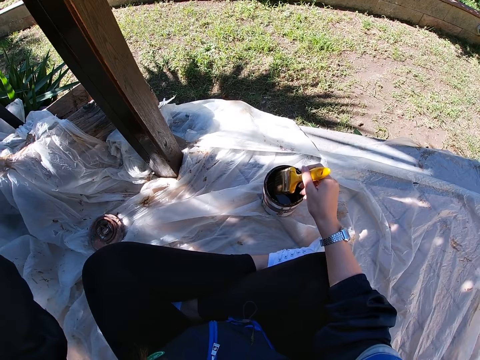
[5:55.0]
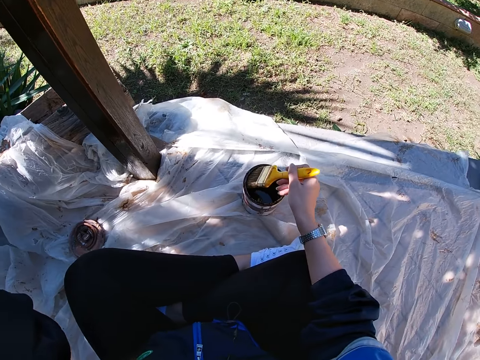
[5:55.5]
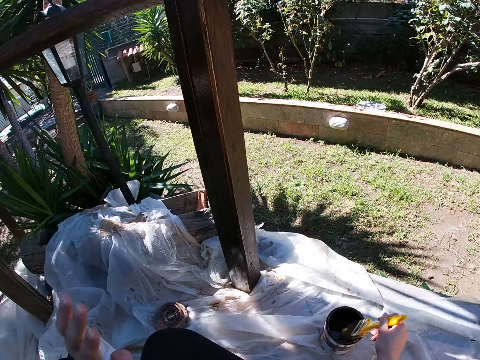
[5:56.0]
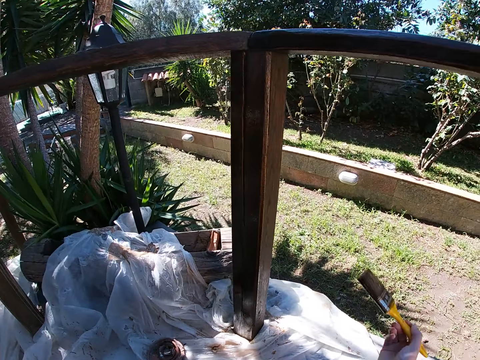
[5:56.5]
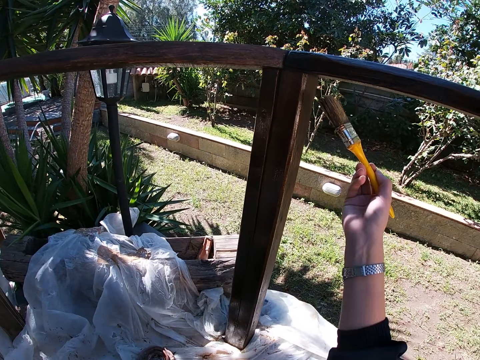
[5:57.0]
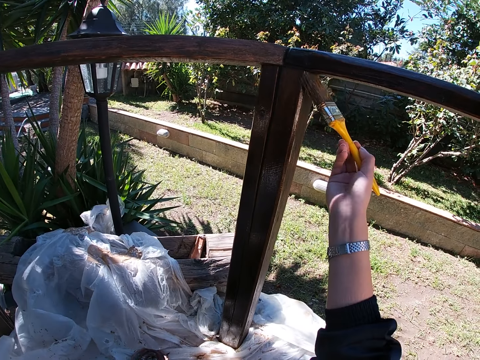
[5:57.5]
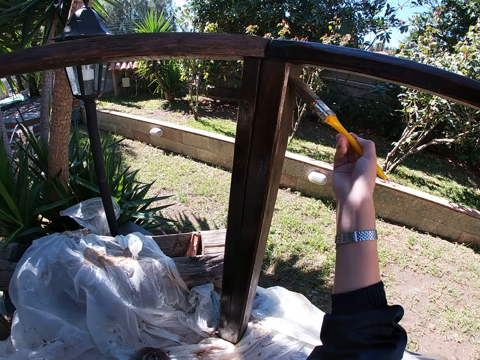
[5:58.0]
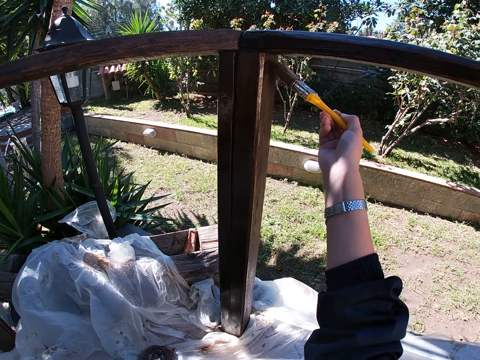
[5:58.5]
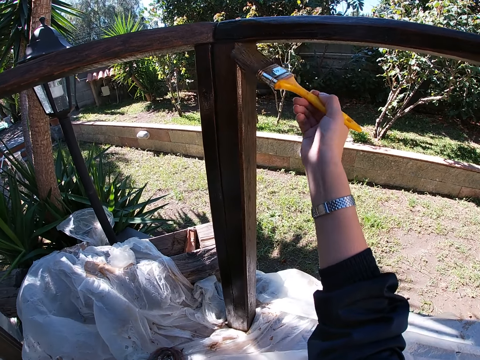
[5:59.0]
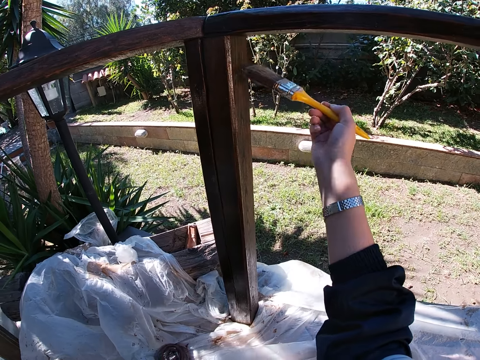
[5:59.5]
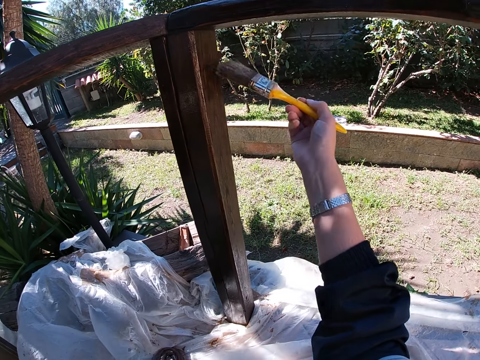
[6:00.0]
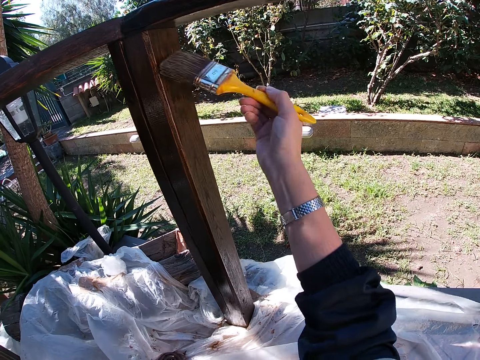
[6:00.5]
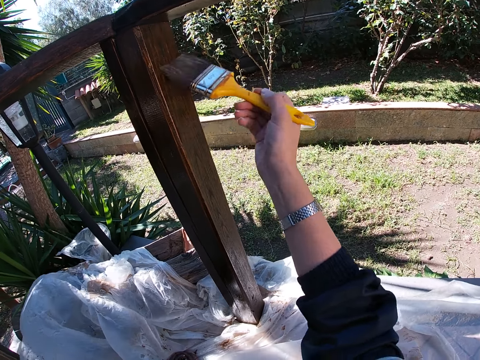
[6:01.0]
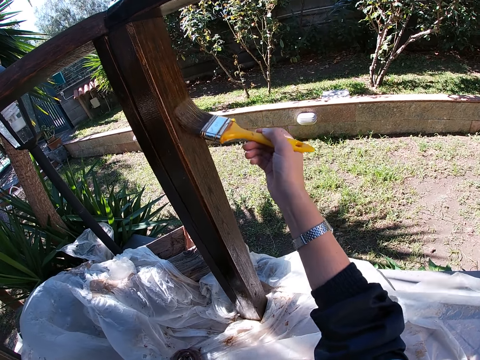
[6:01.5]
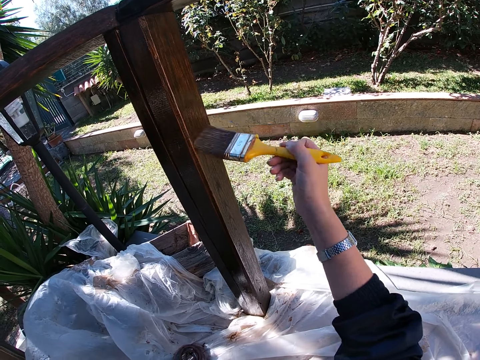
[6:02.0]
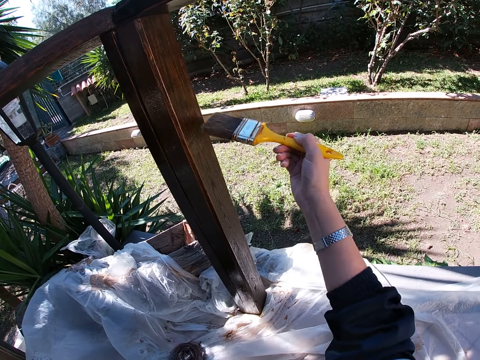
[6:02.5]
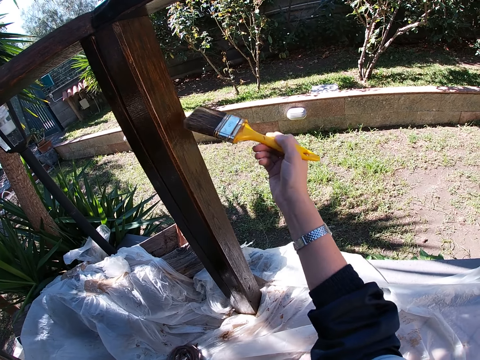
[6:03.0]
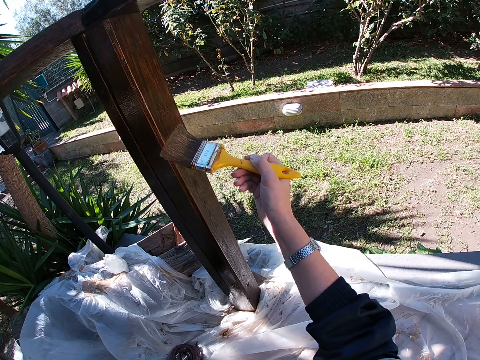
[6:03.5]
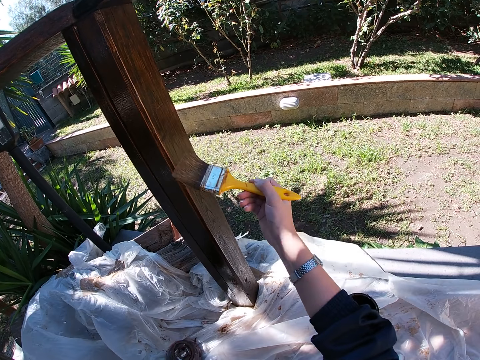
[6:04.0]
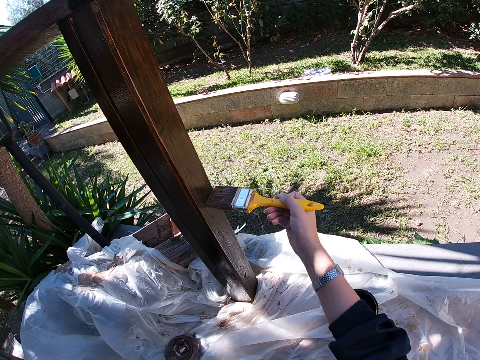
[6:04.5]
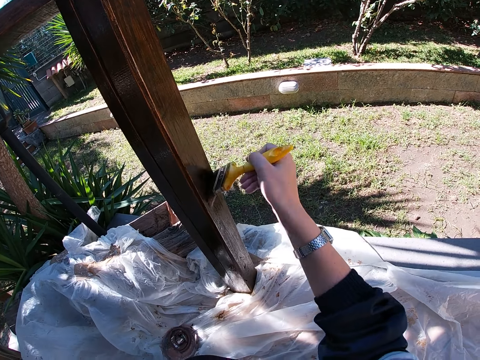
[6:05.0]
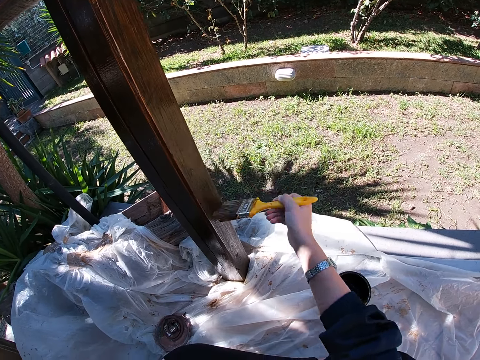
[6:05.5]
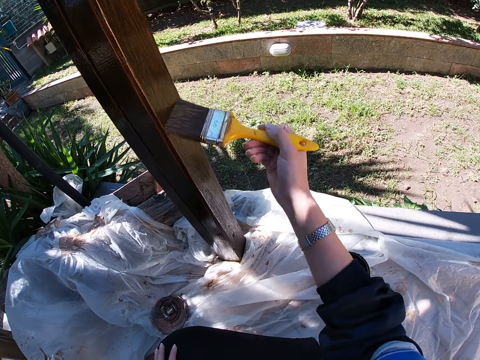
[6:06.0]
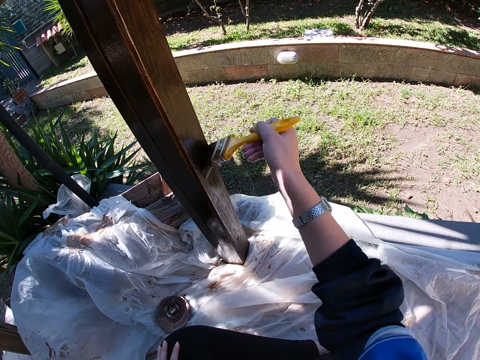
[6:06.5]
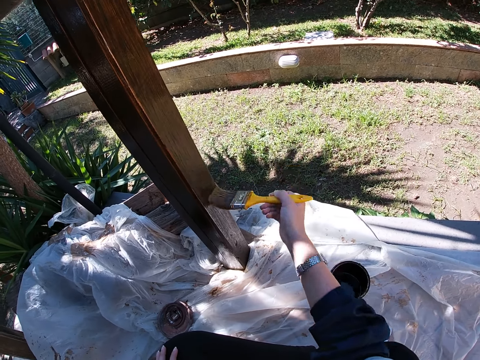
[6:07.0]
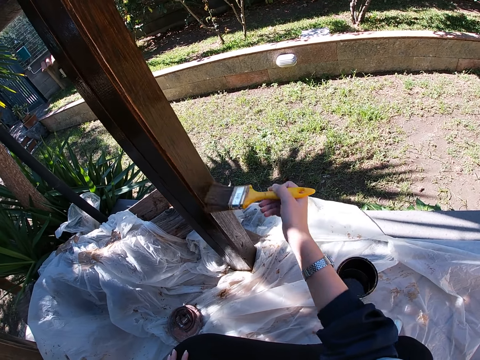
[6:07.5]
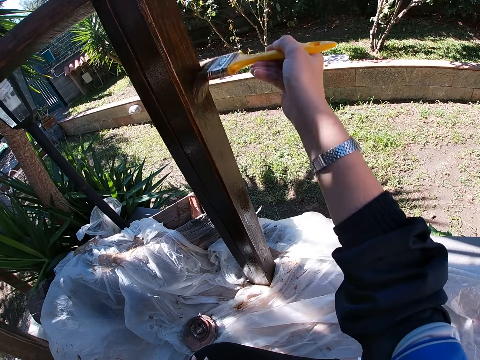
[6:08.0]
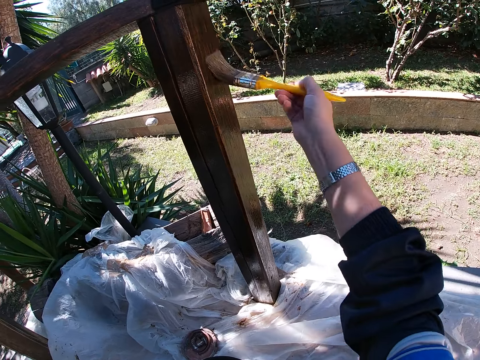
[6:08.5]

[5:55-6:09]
The camera wearer drops her left hand. She paints the wooden balcony rail with the paint brush in her right hand. She takes out the paint brush from the container.

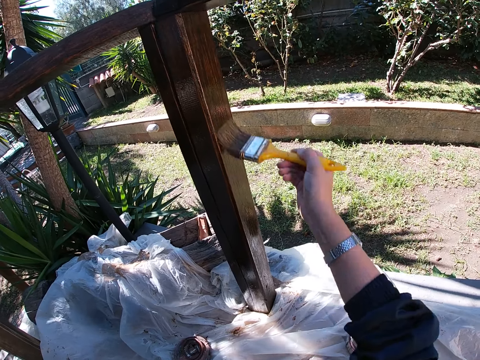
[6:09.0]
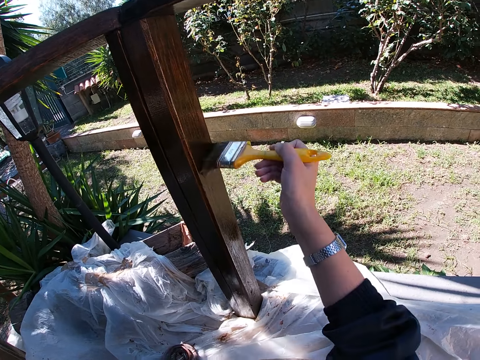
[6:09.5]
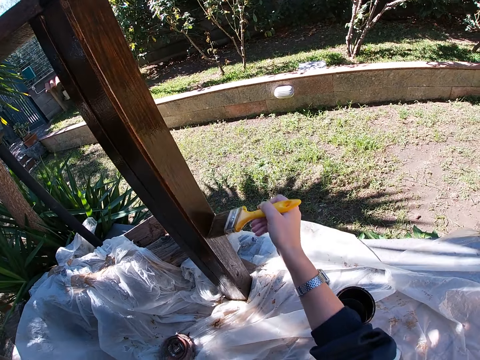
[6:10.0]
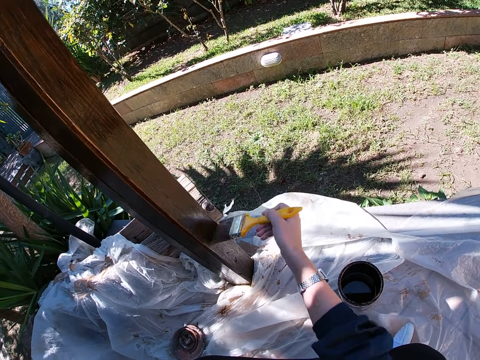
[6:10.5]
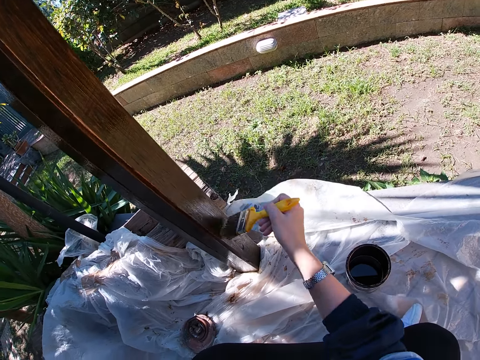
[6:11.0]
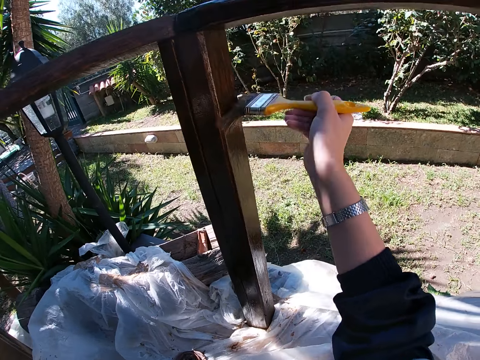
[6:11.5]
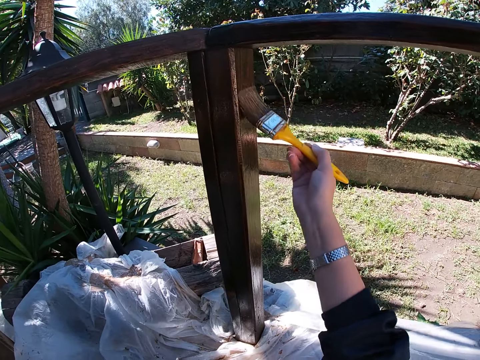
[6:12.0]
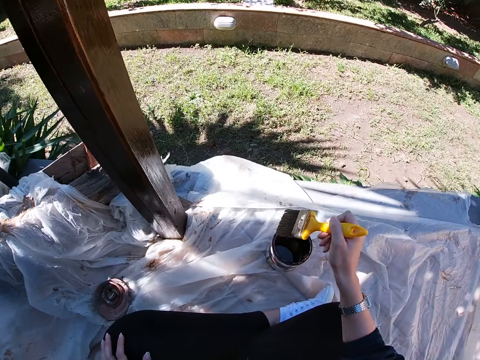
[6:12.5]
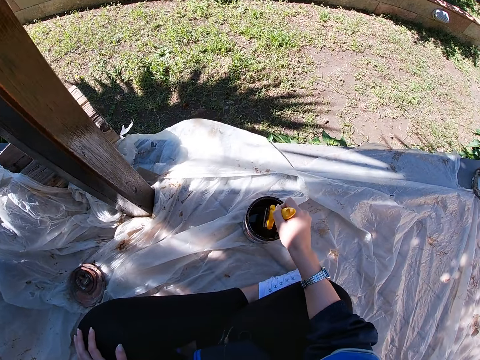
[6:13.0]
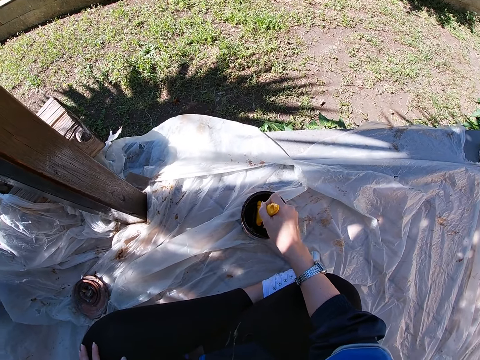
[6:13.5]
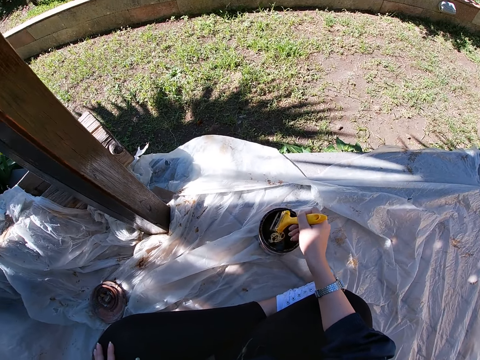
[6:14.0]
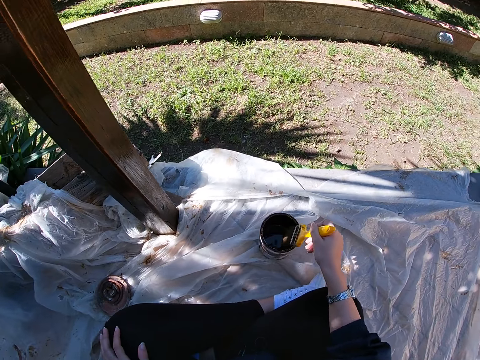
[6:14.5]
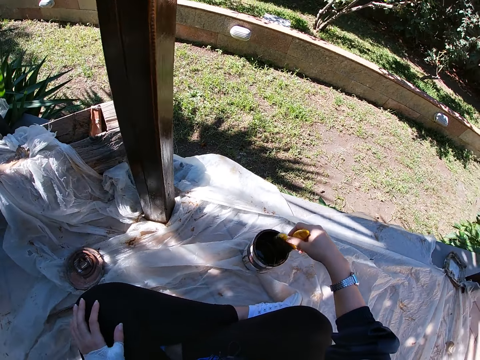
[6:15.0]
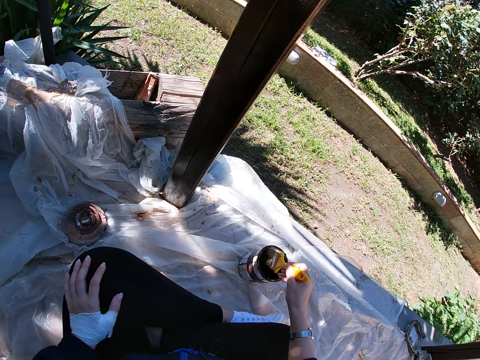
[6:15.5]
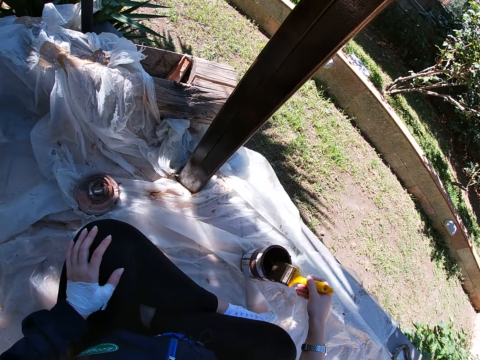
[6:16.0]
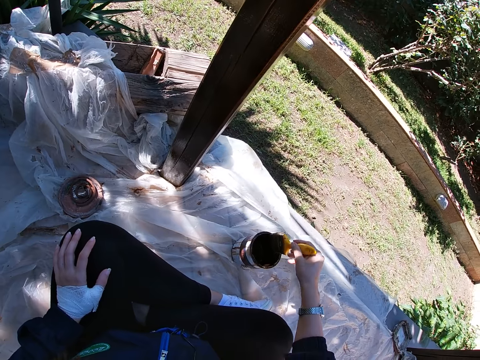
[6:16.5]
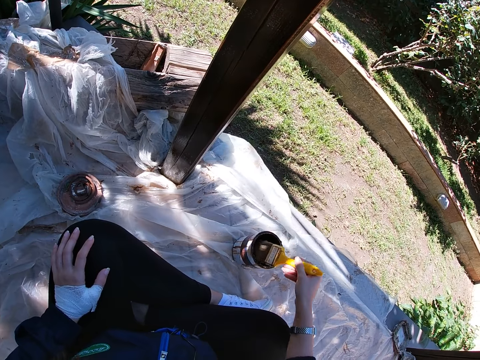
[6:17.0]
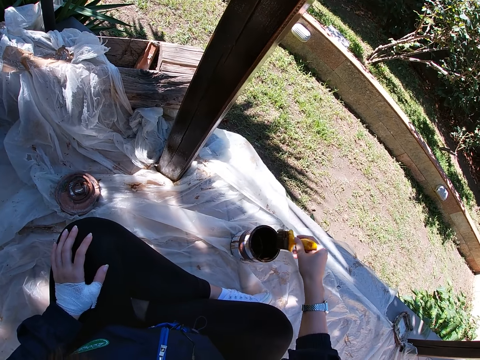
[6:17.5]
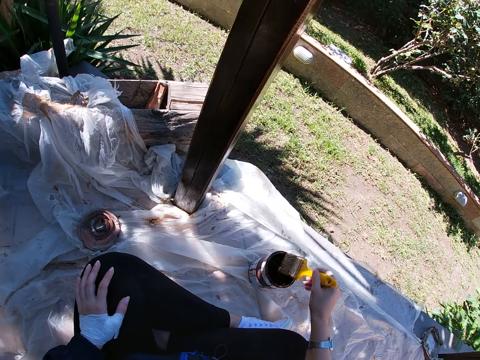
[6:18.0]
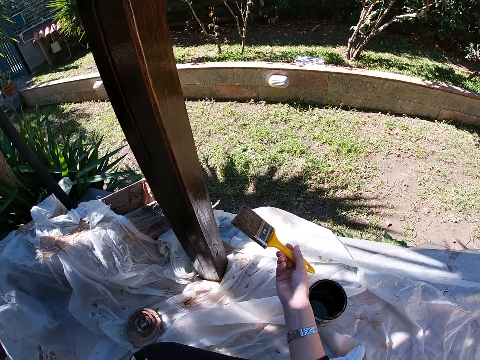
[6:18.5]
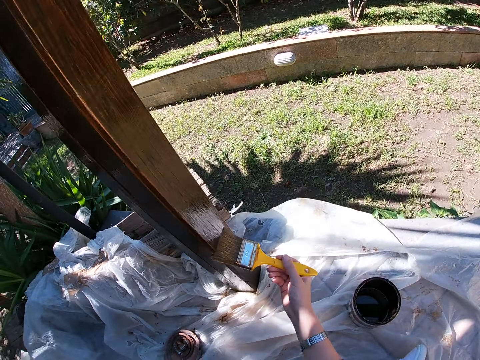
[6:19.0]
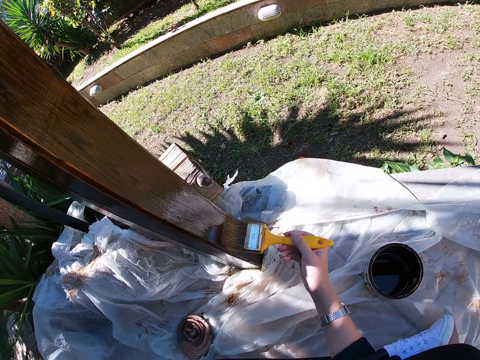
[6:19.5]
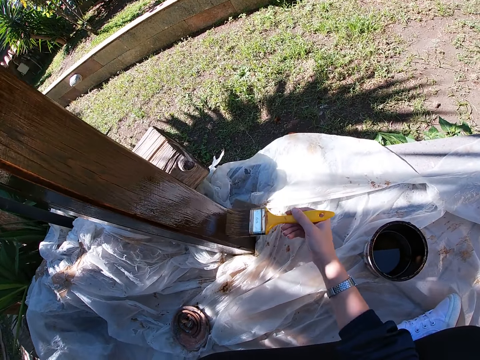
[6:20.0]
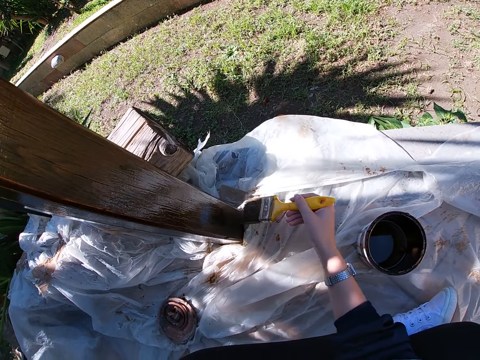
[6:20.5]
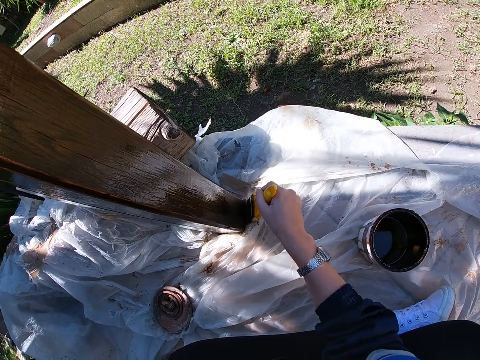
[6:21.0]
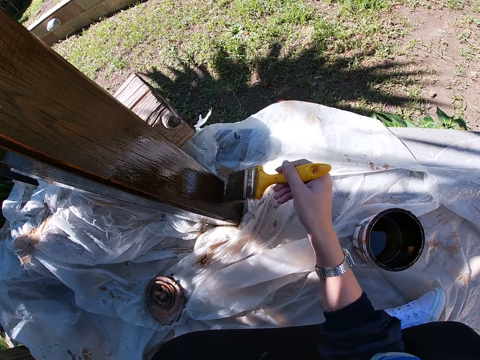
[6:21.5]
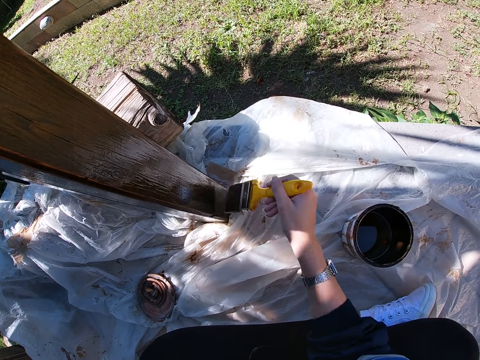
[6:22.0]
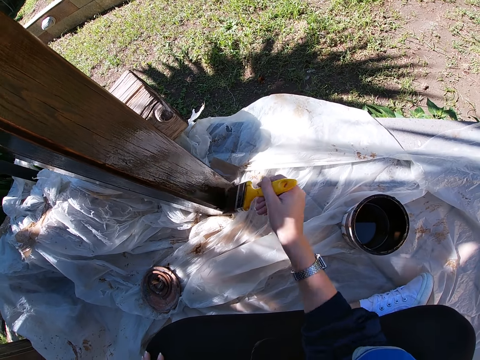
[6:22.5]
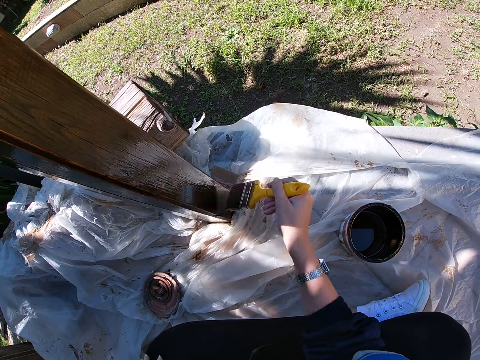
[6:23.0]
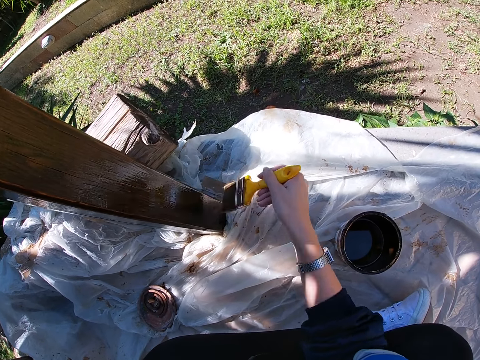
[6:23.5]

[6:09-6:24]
The camera wearer dips the paint brush in her right hand into the paint container. She stops painting the frame of wood. She takes out the paint brush from the container. She drips off paint from the paint brush. She paints the wooden balcony rail with the paint brush in her right hand.
